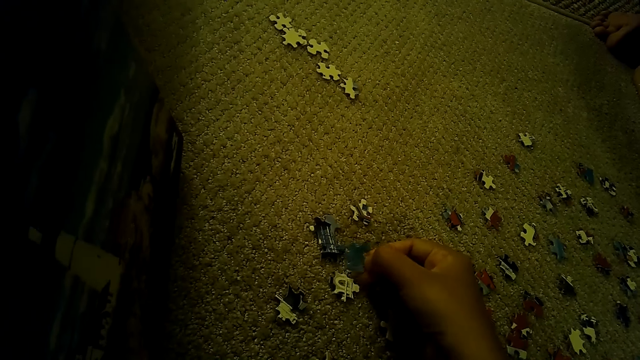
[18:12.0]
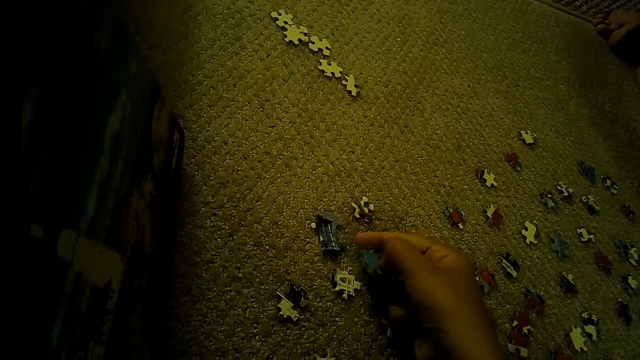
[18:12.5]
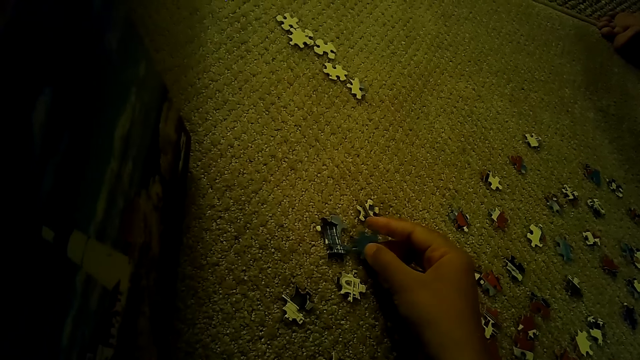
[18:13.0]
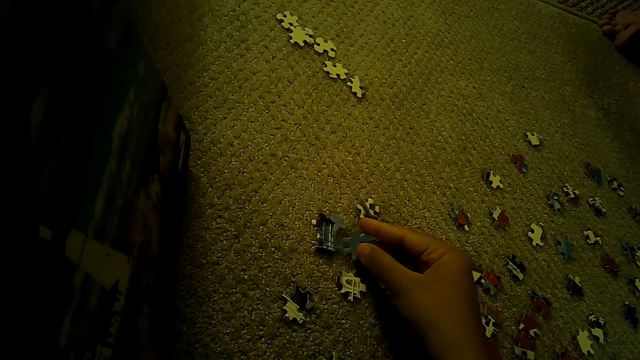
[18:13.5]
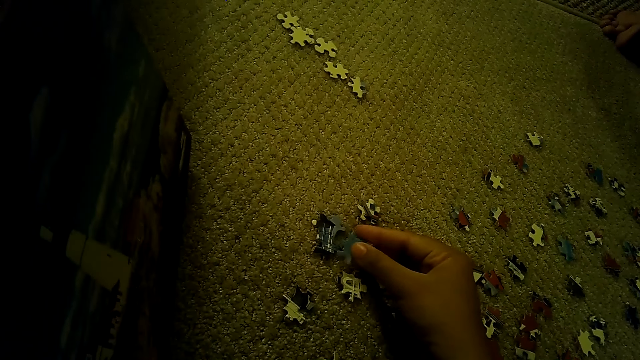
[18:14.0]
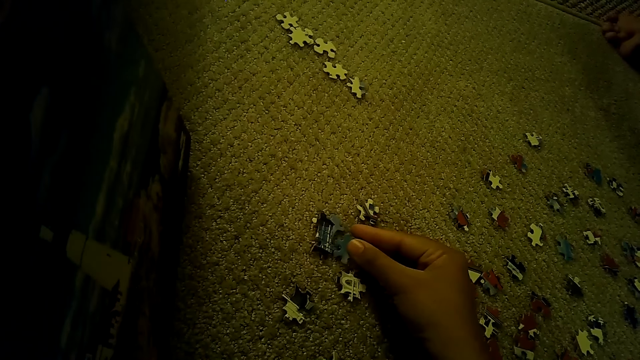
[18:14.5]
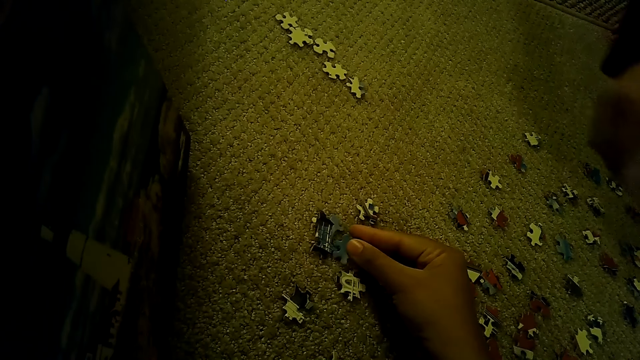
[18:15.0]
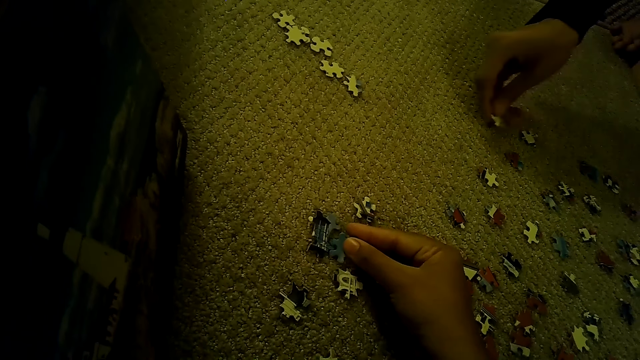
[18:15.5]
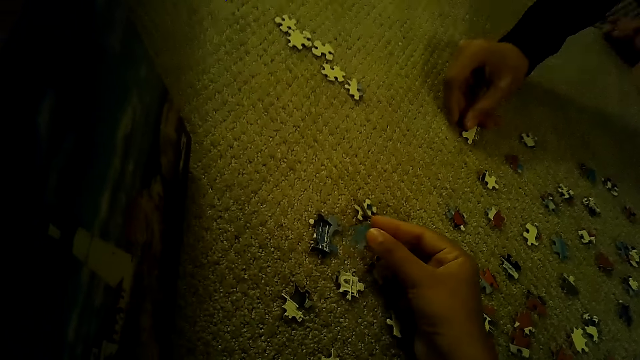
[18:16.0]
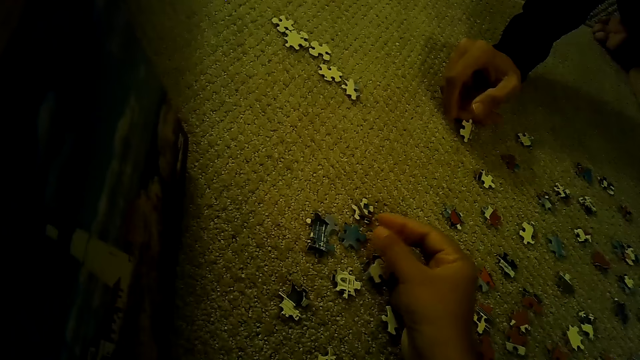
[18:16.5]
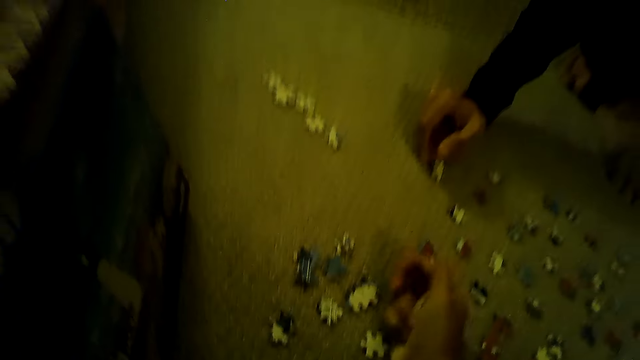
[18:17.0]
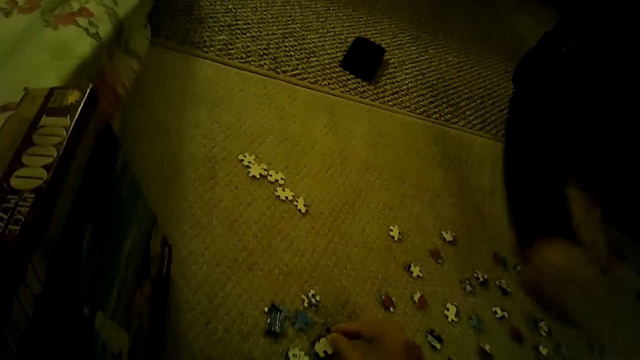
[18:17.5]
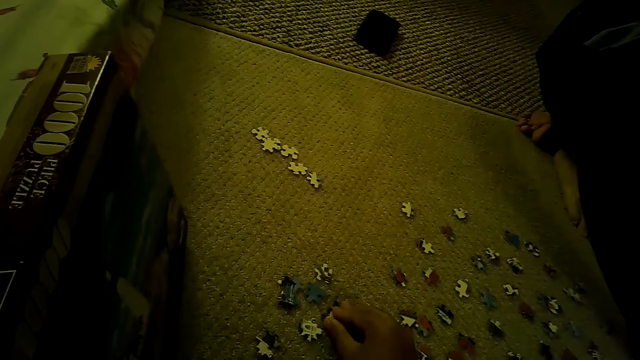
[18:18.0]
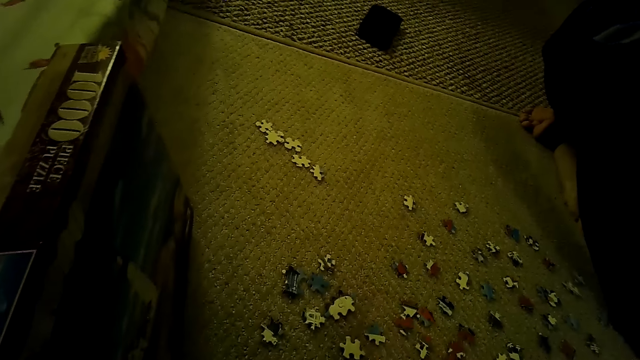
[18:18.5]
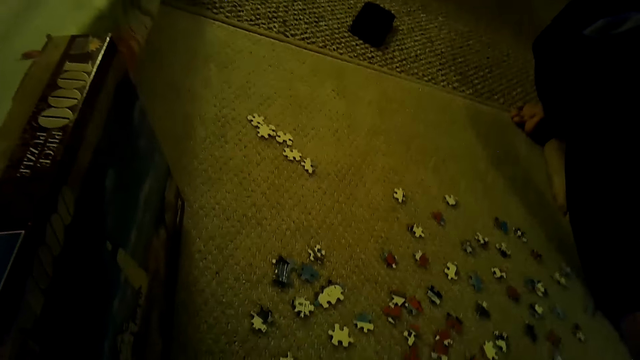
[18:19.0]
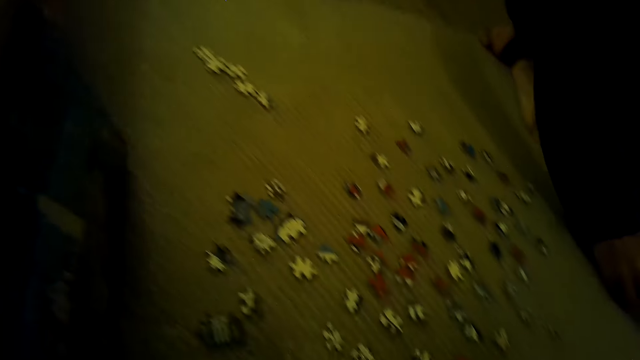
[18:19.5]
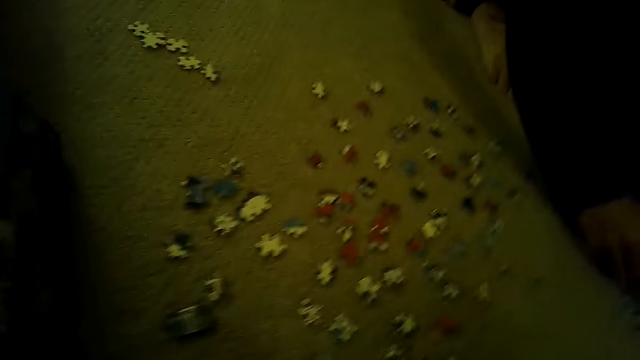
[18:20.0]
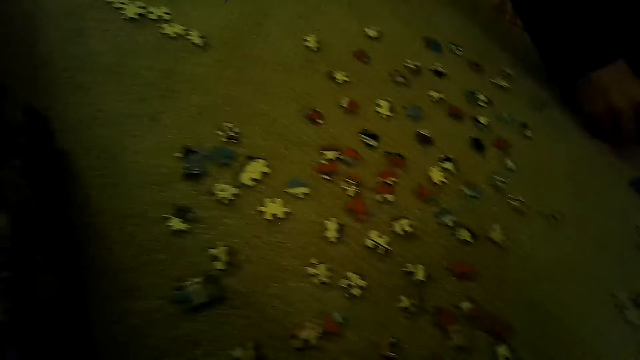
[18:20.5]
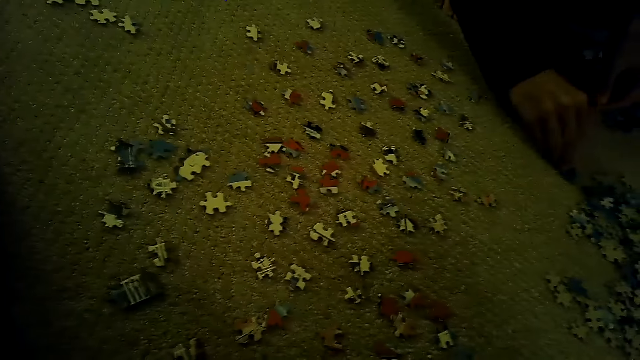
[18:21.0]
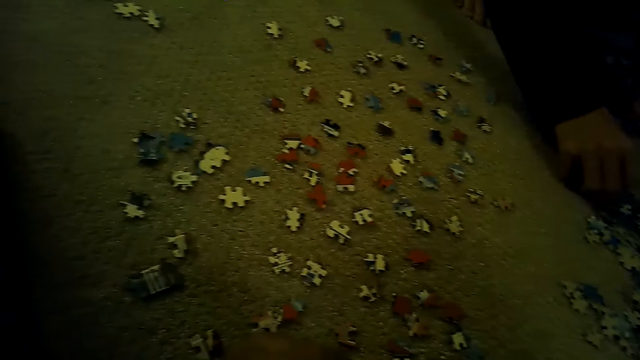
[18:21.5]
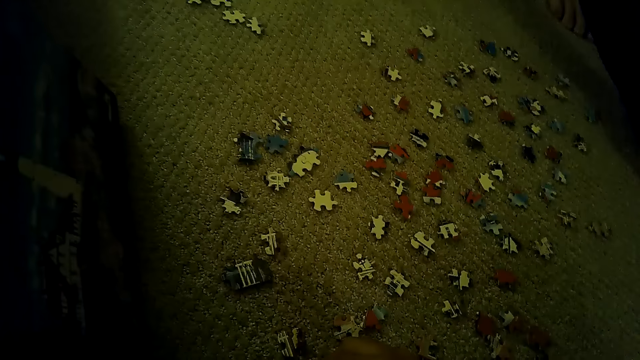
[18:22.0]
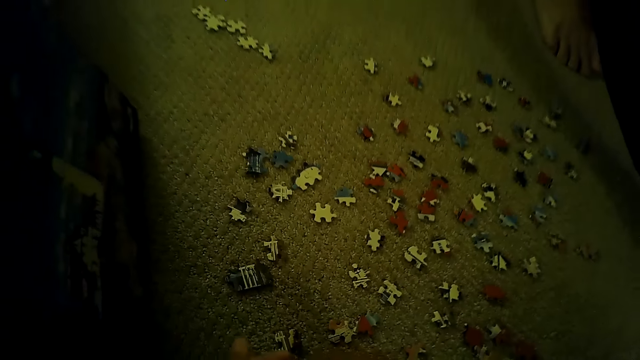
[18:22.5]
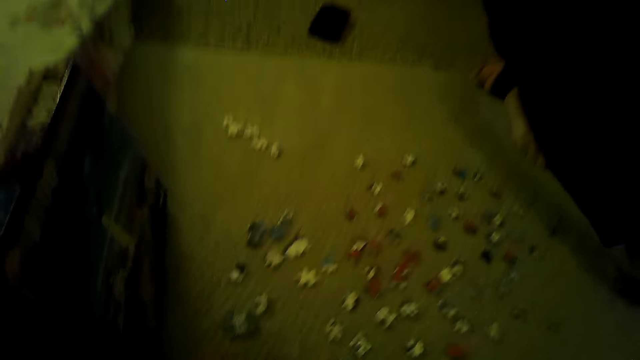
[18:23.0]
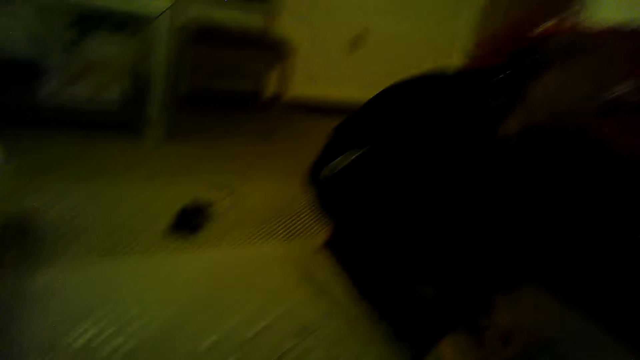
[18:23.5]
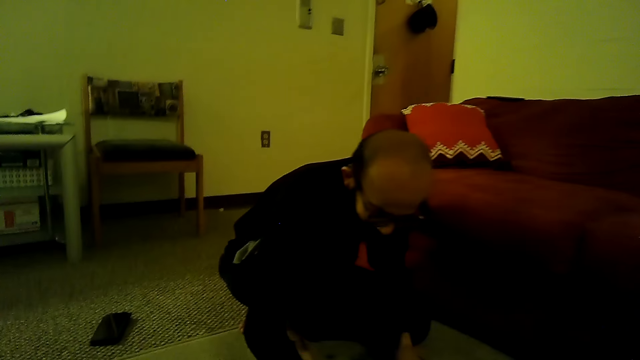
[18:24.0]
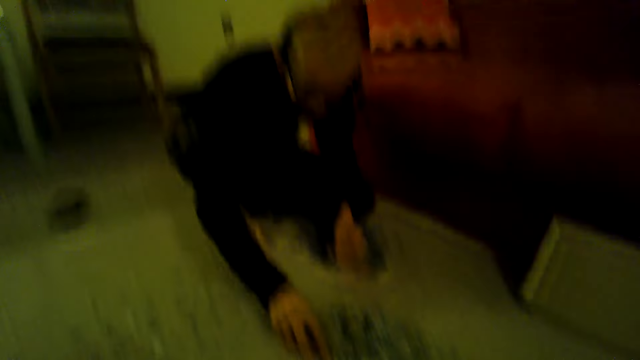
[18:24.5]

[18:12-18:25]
A man swings the right hand, drops the piece of a jigsaw puzzle and plays the jigsaw puzzle. The camera wearer swings the right hand. The man swings the right hand and sorts the pieces of the jigsaw puzzle. The camera wearer stares at the man. They look around.

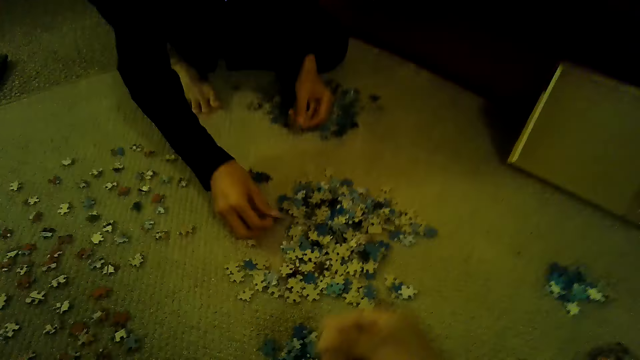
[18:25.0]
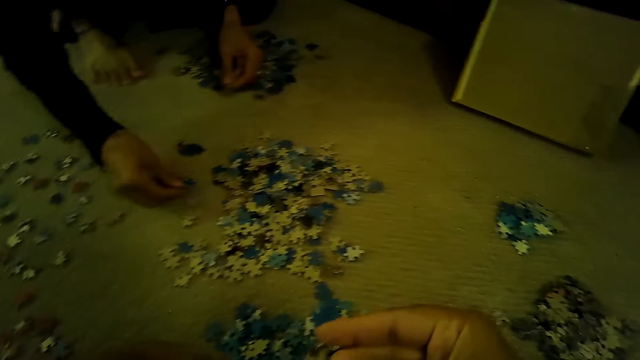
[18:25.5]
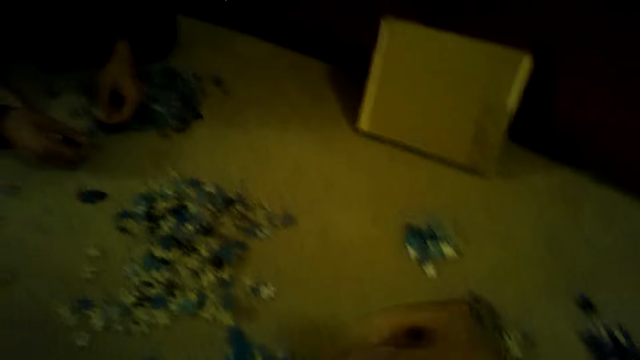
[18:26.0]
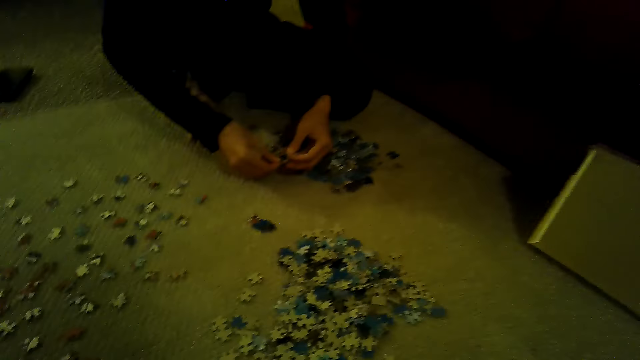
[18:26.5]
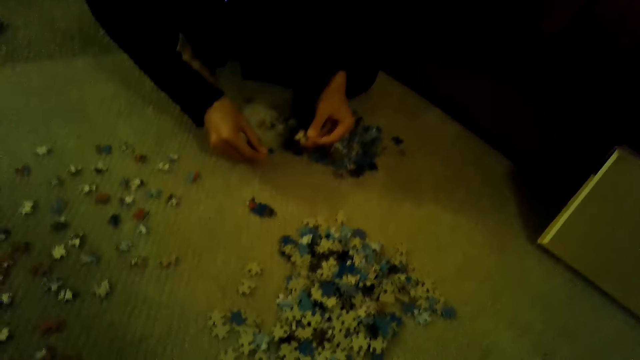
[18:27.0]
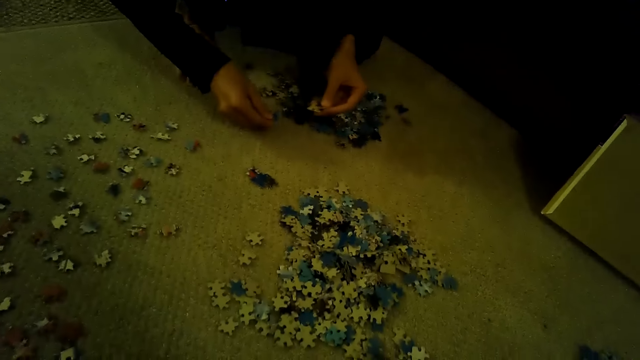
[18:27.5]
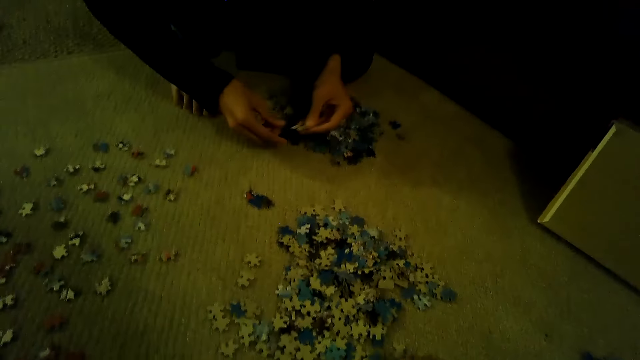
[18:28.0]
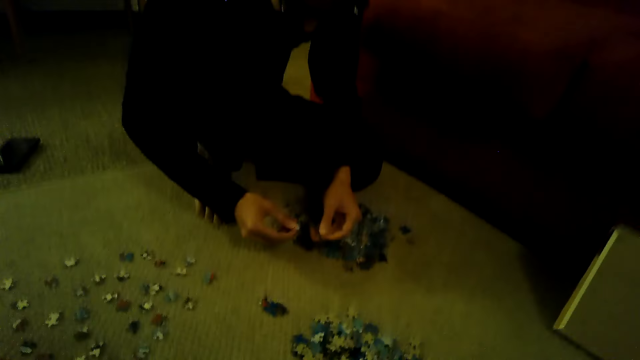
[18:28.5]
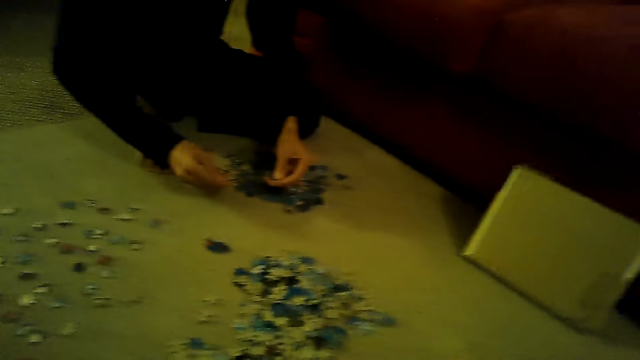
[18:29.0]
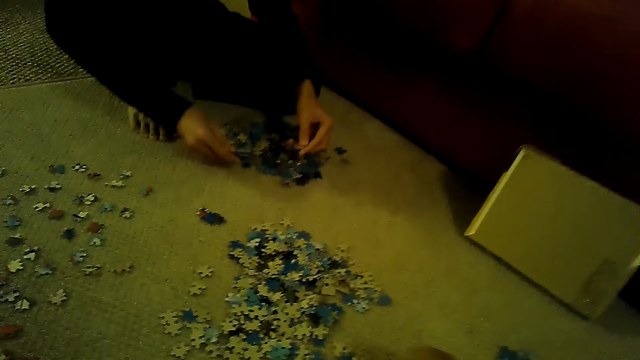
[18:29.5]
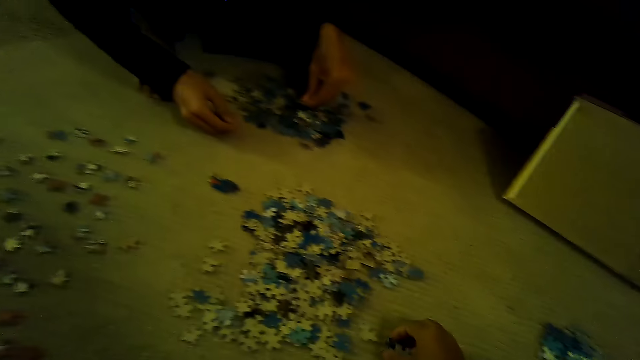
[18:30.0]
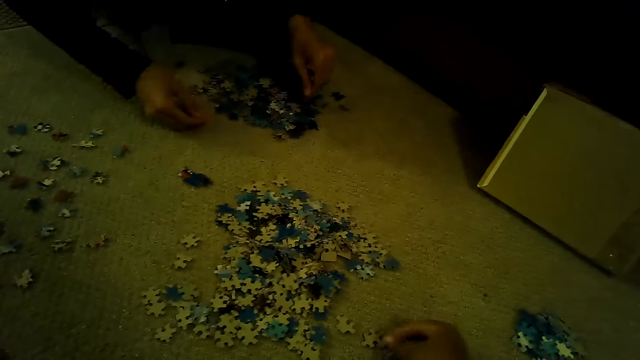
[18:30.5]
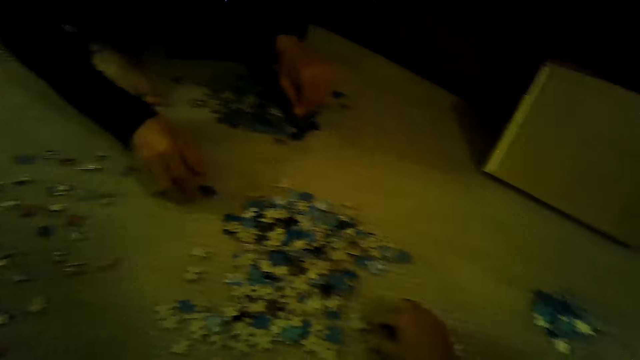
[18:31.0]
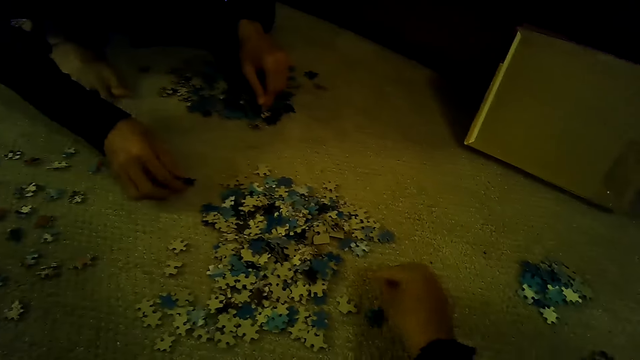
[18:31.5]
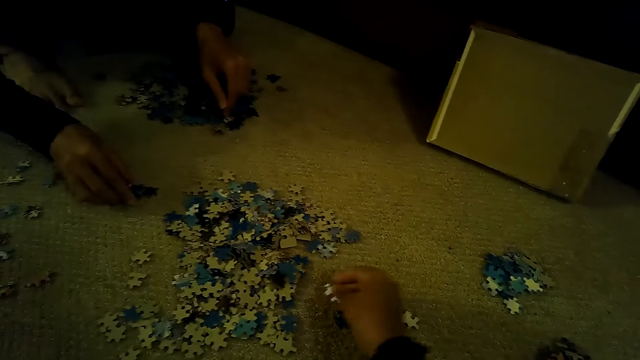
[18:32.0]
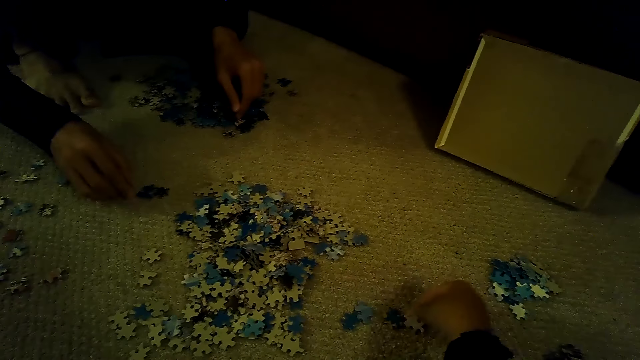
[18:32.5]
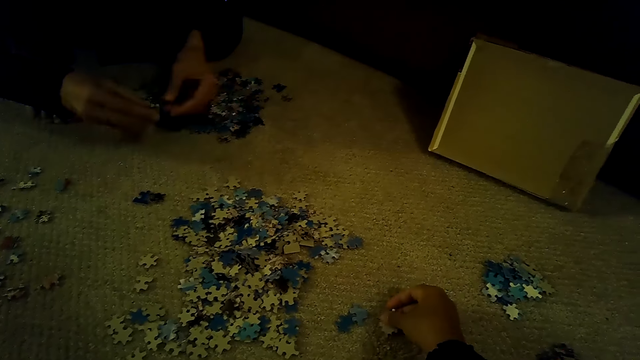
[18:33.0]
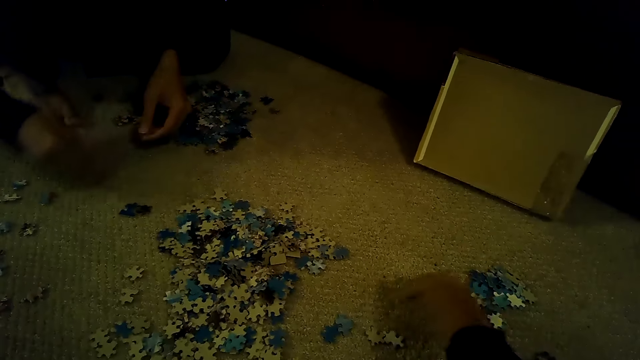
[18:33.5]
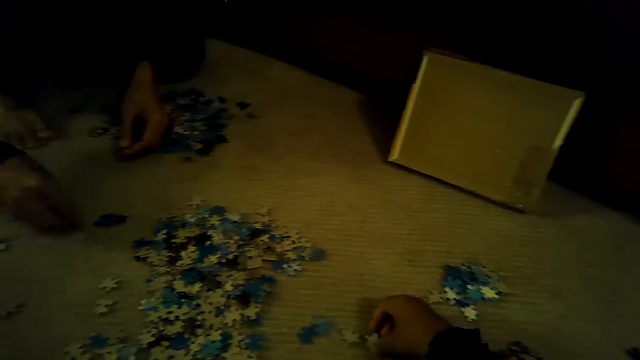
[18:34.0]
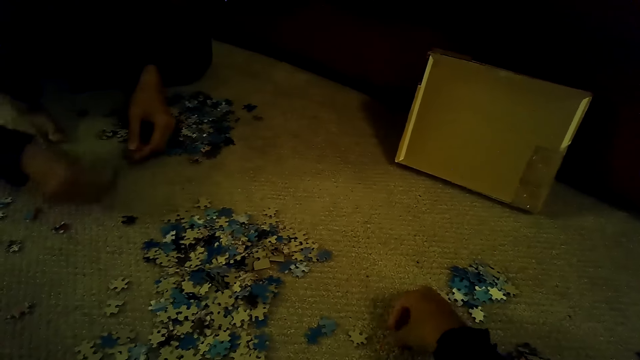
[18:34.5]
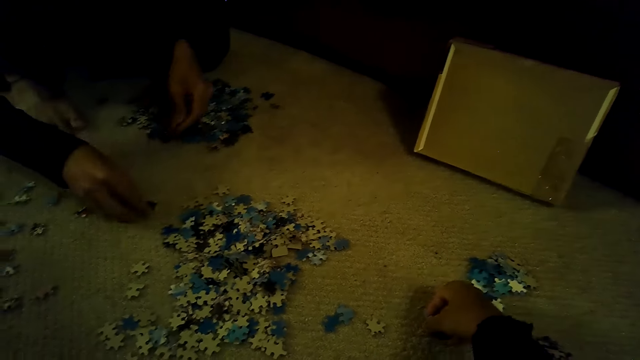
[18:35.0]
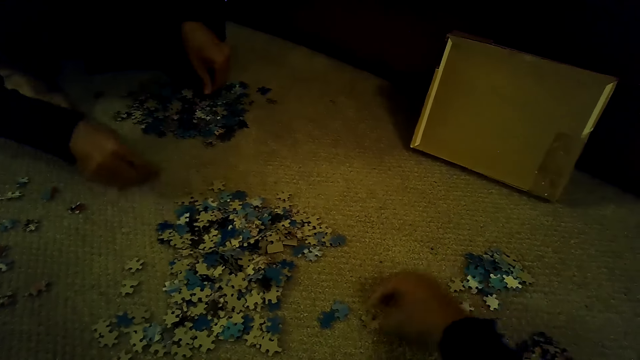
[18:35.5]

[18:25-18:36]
The camera wearer stares at the piece of a jigsaw puzzle. They play the jigsaw puzzle. A man sorts the pieces of the jigsaw puzzle. The man plays the jigsaw puzzle. The camera wearer sorts the pieces of the jigsaw.
